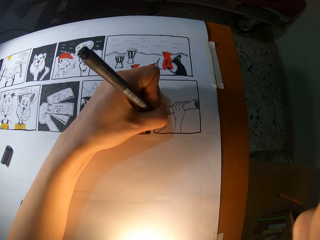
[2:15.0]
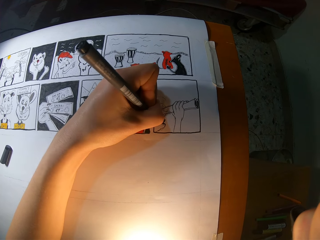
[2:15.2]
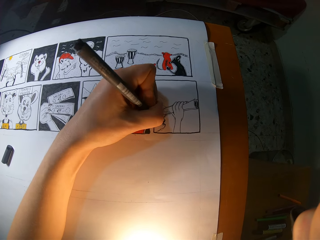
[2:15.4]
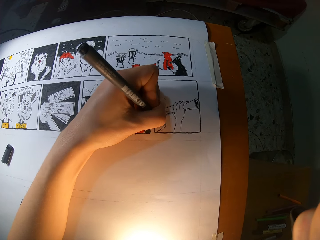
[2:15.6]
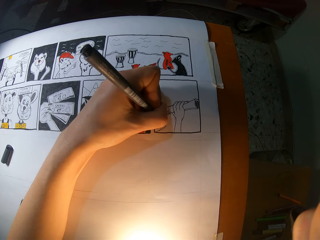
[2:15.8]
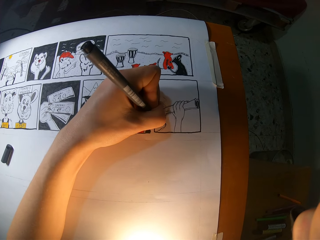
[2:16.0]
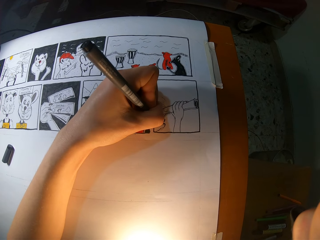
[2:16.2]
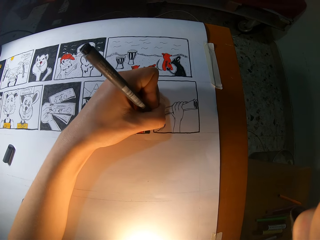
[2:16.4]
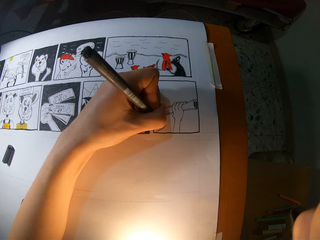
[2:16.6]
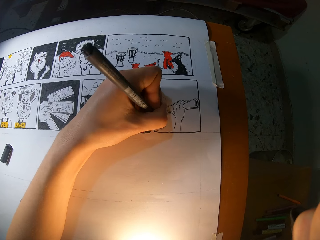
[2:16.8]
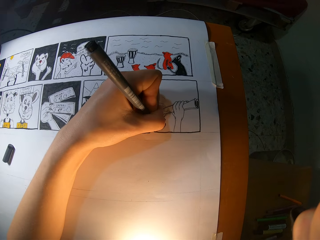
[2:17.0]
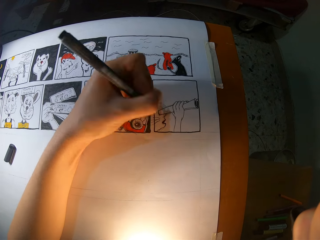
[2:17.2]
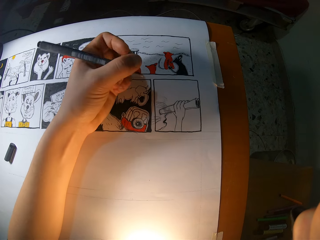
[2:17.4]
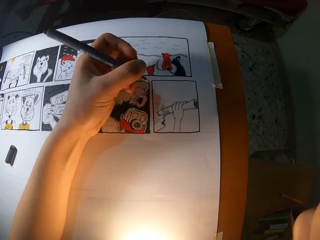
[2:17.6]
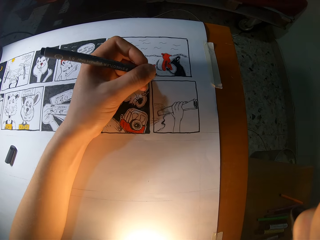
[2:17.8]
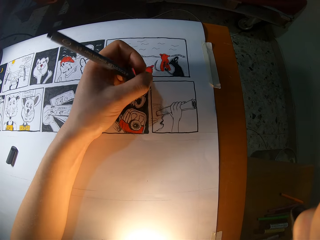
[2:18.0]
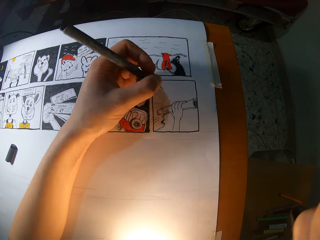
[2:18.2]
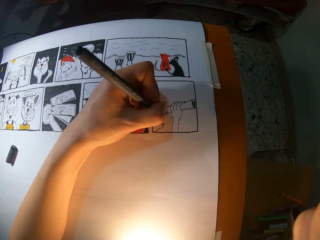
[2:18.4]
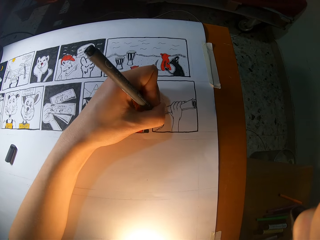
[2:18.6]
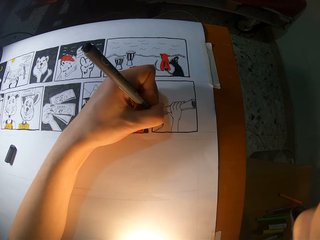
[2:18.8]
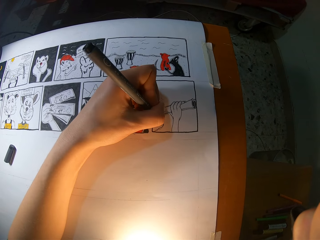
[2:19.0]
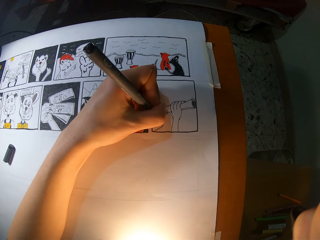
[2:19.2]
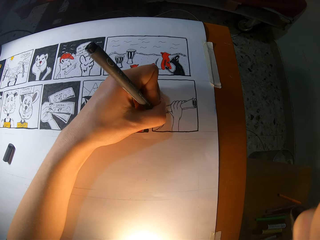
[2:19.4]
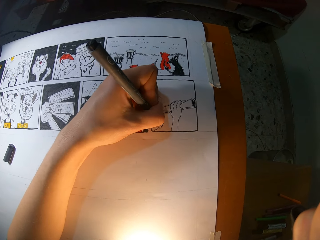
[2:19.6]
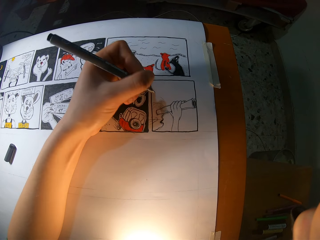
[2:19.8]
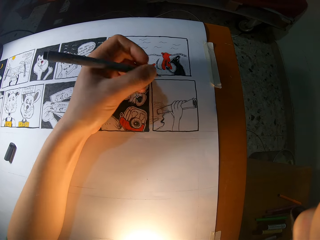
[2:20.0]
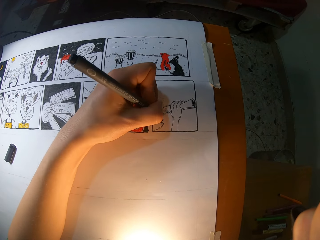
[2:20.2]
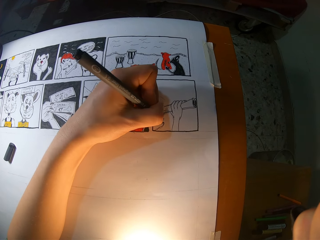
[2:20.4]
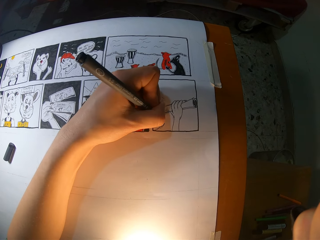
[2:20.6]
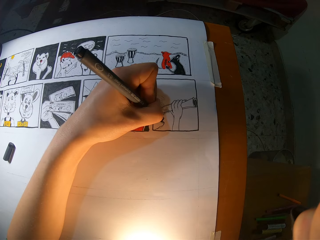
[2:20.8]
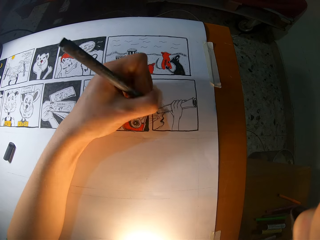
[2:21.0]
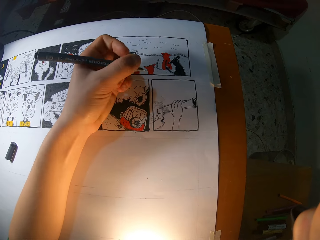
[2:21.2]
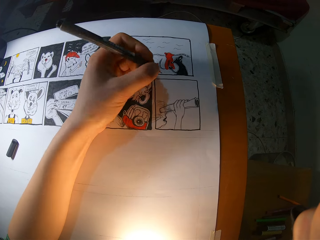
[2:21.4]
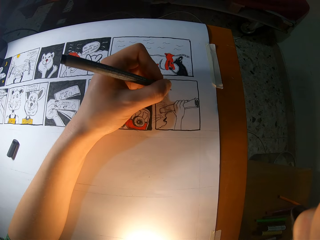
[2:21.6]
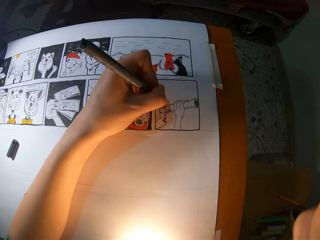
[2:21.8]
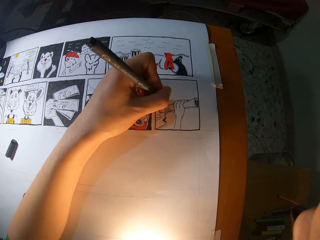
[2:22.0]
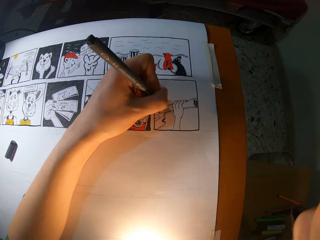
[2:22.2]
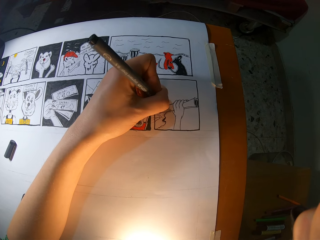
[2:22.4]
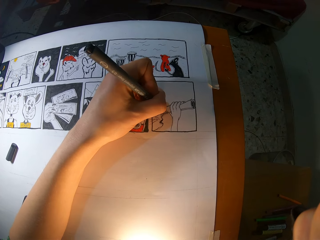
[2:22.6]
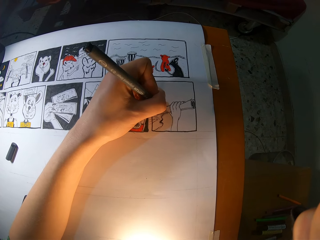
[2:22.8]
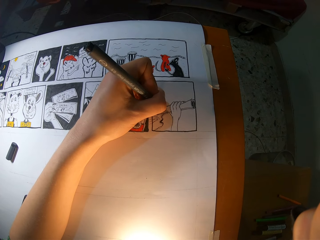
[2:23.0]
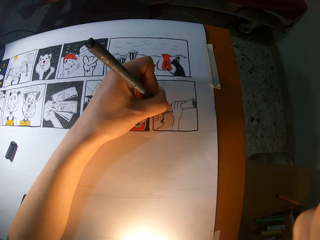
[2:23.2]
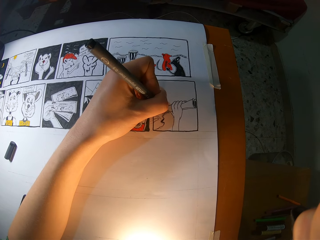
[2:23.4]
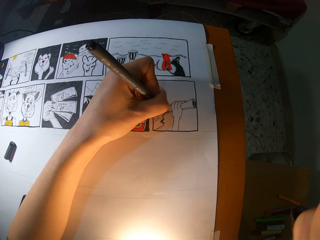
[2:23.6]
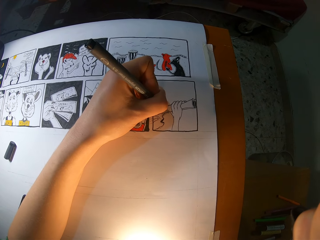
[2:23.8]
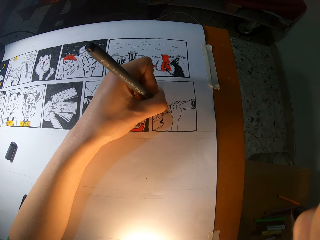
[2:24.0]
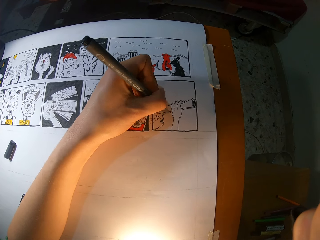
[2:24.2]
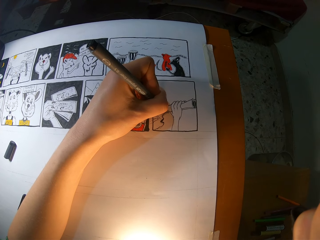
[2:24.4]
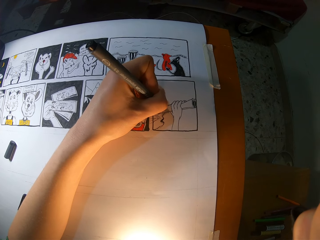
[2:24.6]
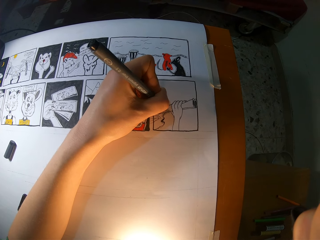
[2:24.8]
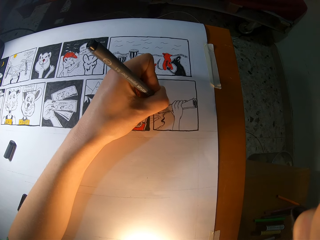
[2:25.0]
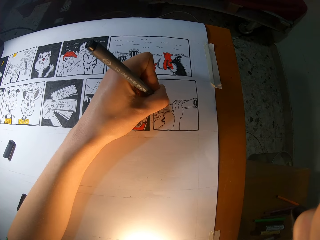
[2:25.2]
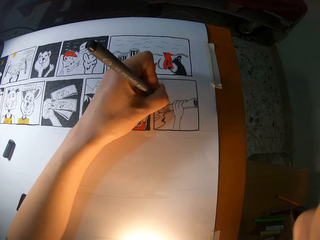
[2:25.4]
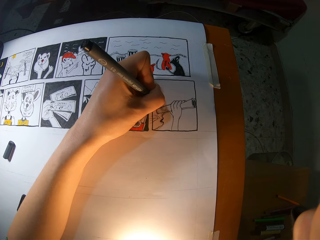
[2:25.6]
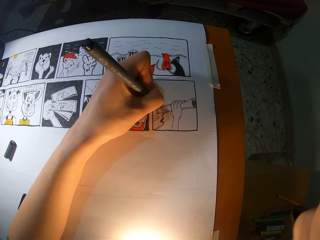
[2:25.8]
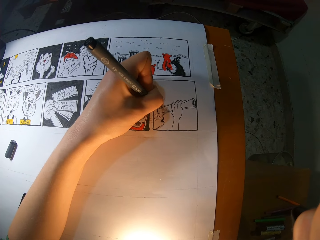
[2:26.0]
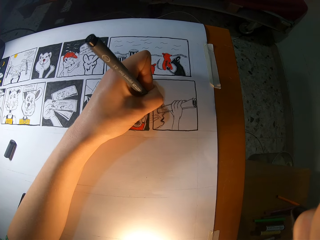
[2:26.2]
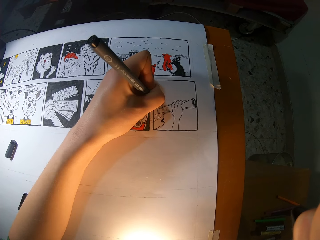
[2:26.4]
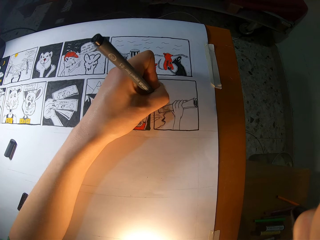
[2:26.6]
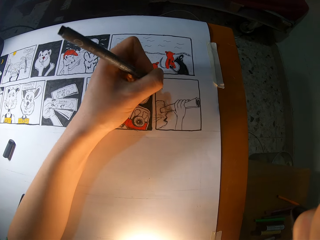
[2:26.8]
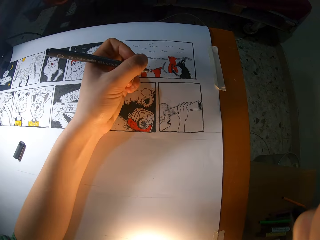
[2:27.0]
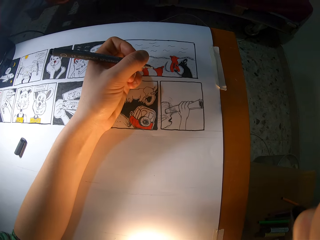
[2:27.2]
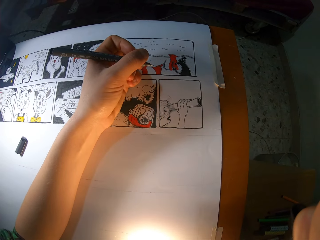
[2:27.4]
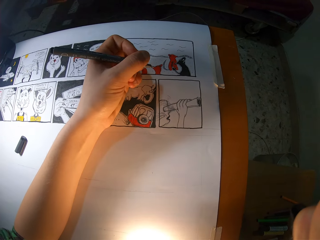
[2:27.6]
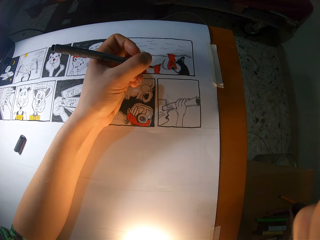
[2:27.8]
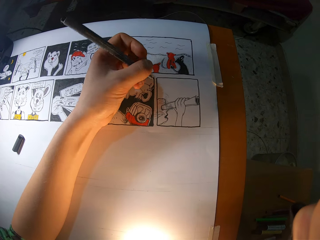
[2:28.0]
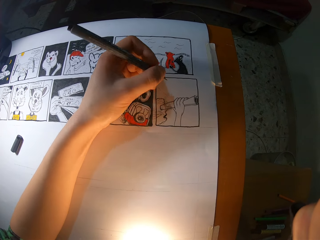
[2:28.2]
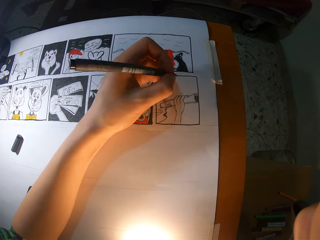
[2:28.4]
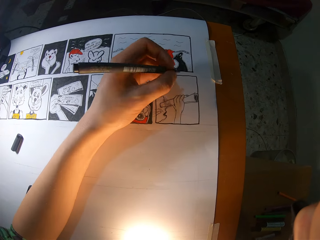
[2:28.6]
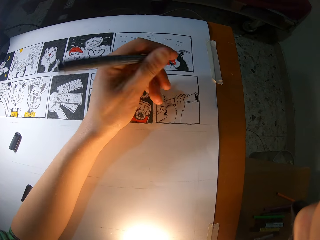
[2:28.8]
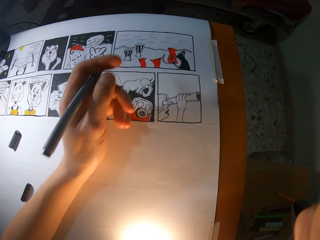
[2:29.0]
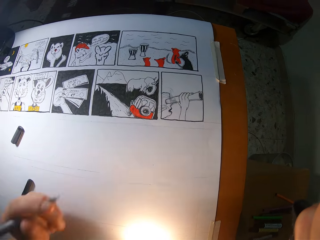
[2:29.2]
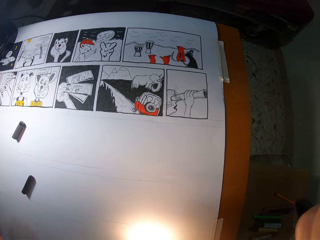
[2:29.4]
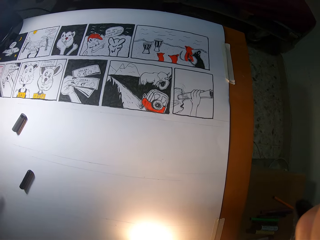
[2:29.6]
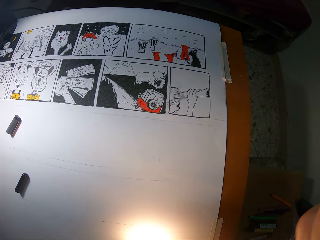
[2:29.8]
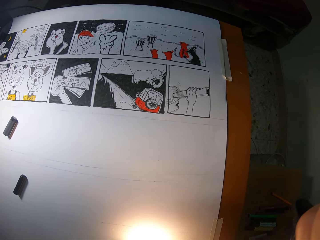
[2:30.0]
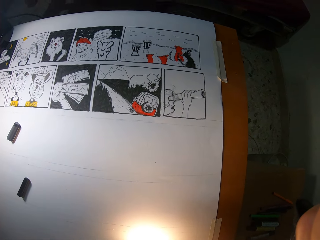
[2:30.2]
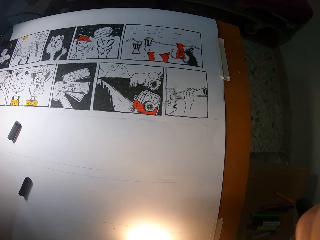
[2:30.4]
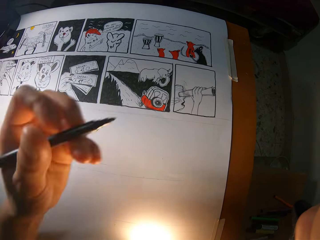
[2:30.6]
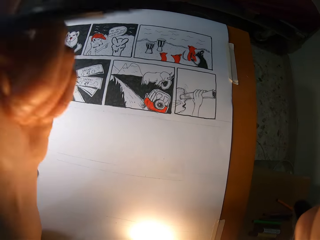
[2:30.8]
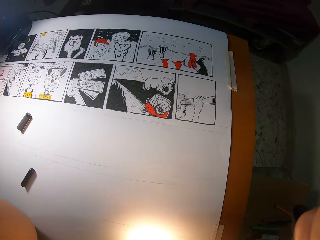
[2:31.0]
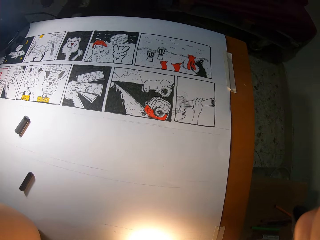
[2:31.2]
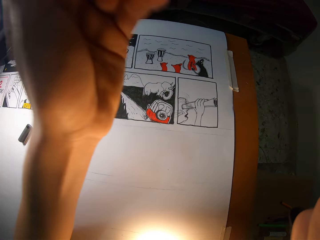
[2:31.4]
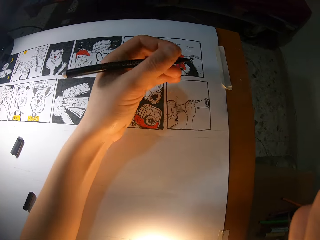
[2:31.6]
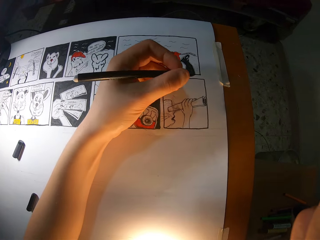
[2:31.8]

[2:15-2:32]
The camera wearer draws the book with a marker pen repeatedly. He looks at the drawing. He adjusts his glasses with his left hand.

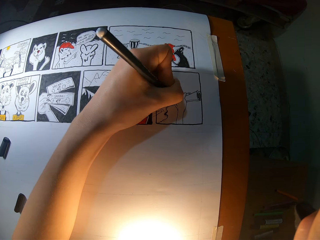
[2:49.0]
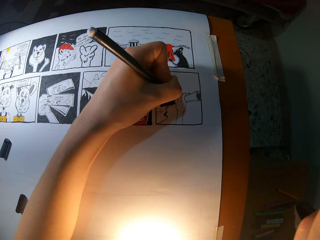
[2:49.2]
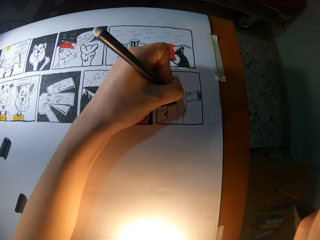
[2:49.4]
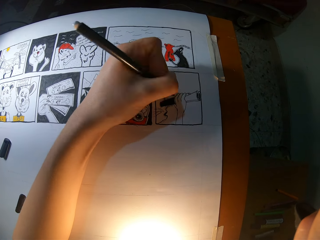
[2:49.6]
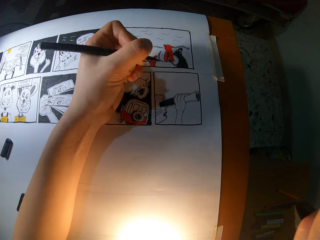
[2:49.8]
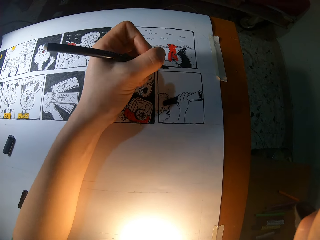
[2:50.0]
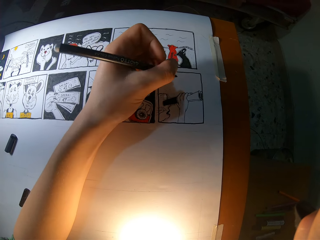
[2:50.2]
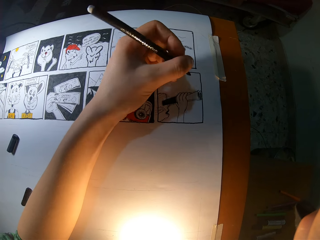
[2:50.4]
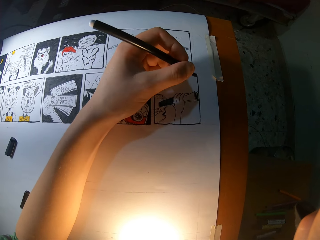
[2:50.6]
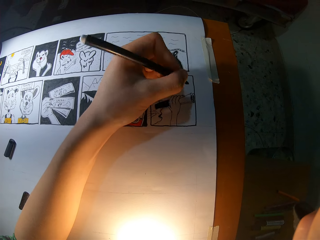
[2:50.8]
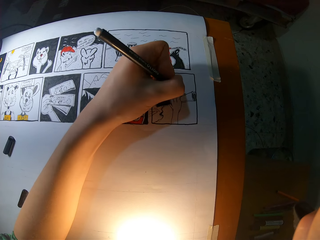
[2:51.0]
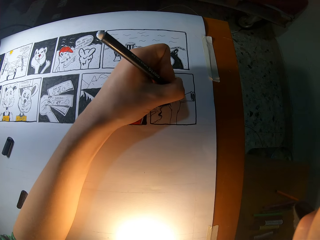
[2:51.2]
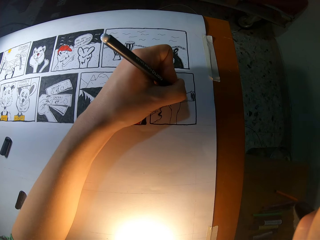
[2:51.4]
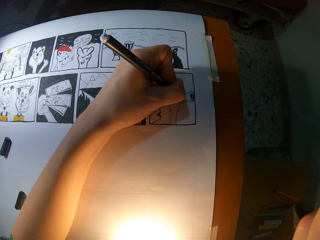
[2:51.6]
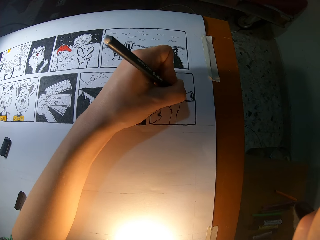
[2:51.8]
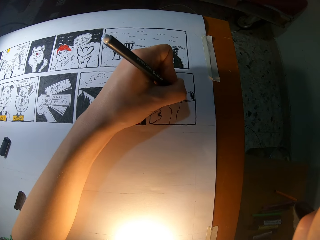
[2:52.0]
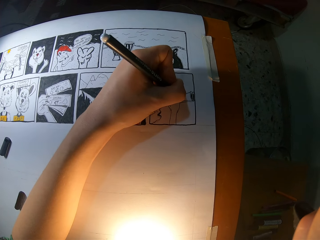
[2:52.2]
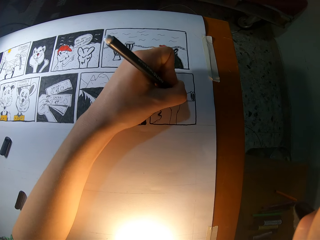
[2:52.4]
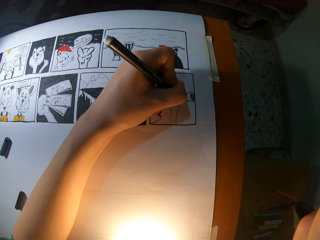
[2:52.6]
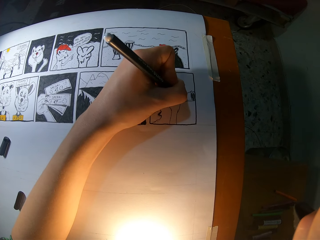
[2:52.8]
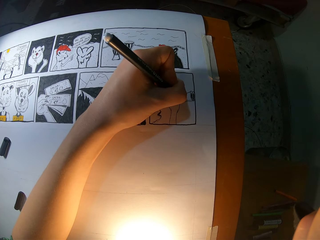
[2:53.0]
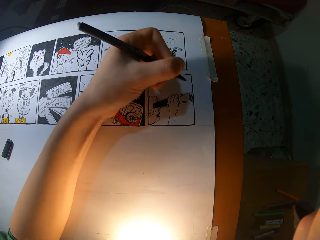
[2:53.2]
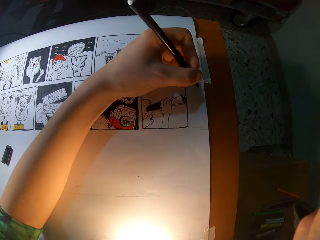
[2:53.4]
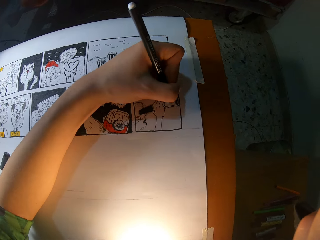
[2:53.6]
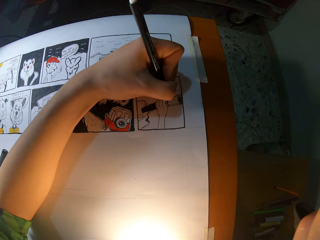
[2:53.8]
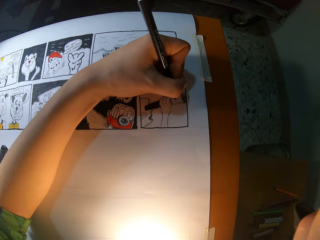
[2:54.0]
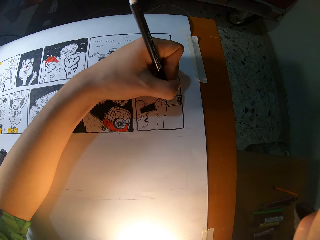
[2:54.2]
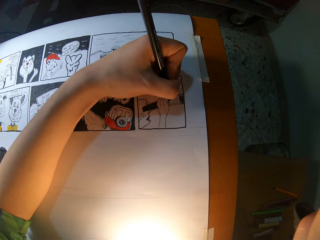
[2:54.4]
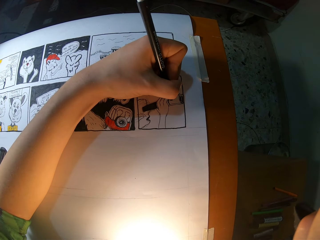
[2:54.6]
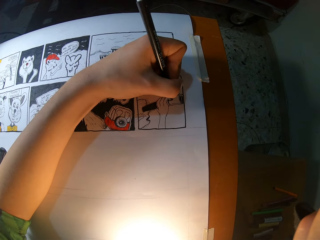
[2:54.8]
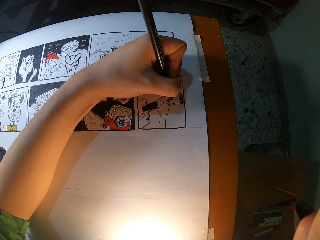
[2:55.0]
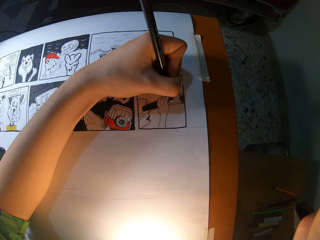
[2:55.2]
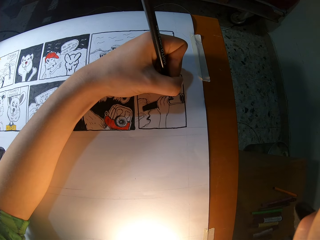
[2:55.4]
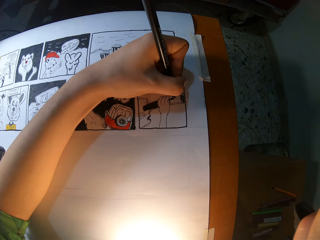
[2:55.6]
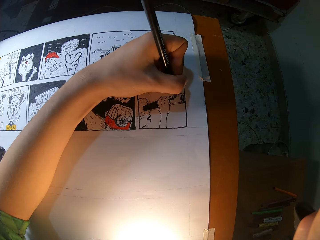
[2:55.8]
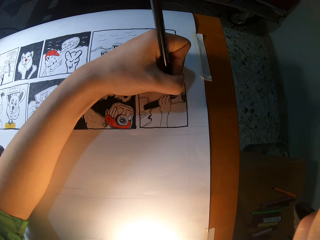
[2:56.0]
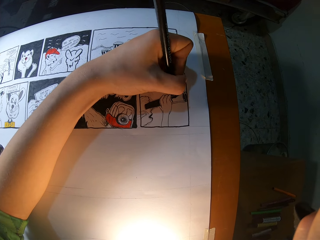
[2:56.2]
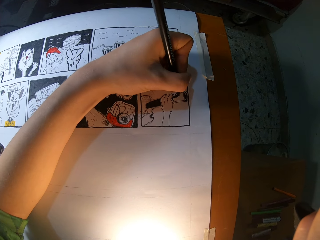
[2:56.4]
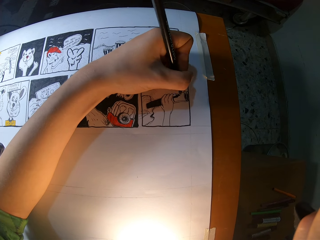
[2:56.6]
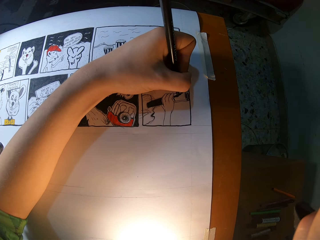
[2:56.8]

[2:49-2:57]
The camera wearer draws the book with a marker pen repeatedly.
